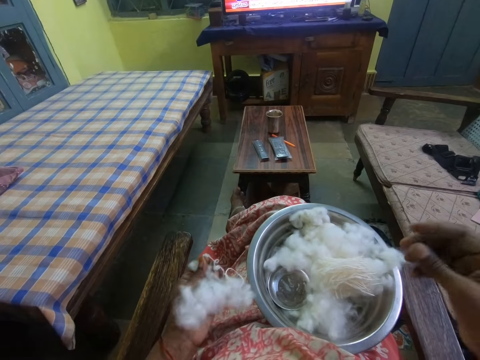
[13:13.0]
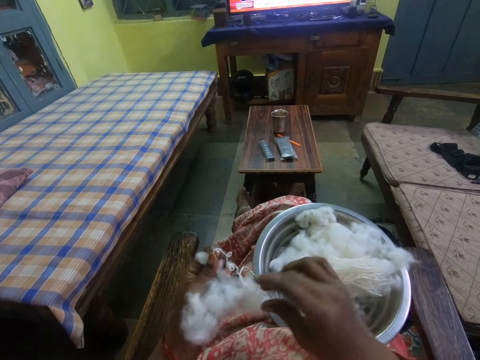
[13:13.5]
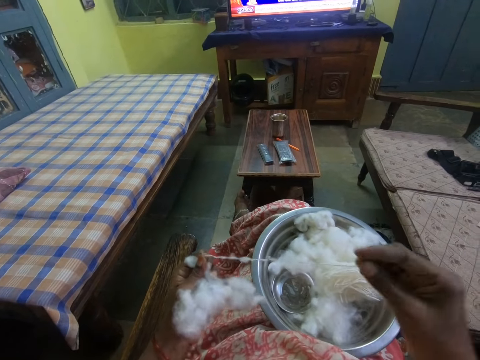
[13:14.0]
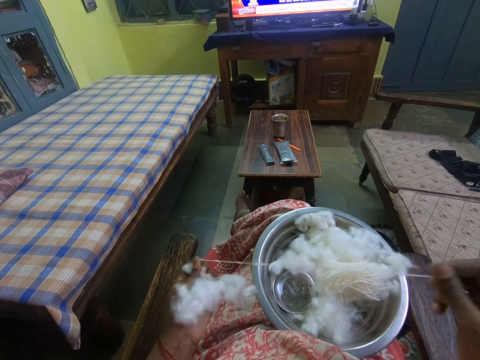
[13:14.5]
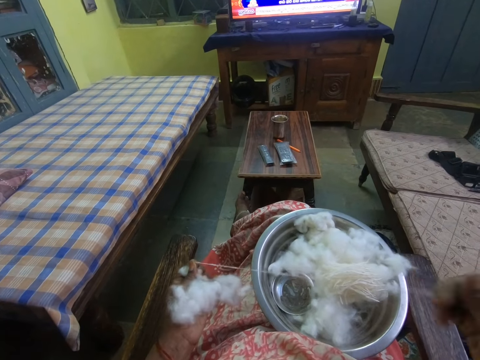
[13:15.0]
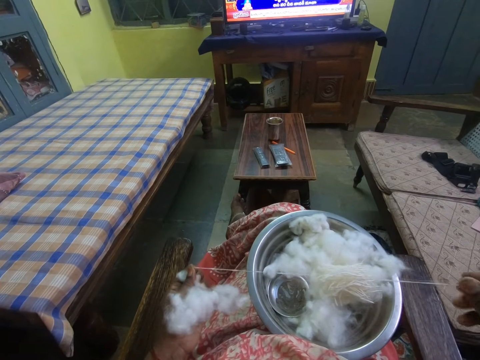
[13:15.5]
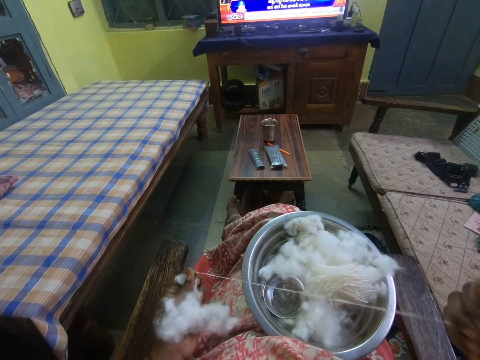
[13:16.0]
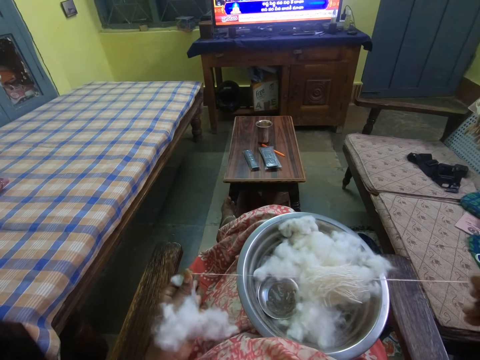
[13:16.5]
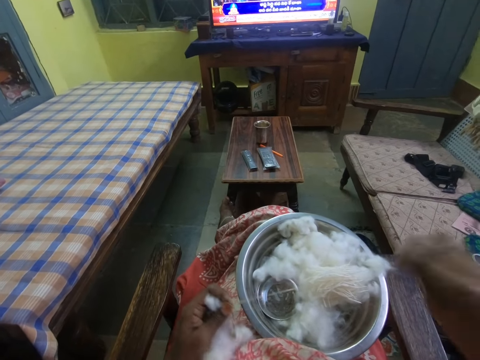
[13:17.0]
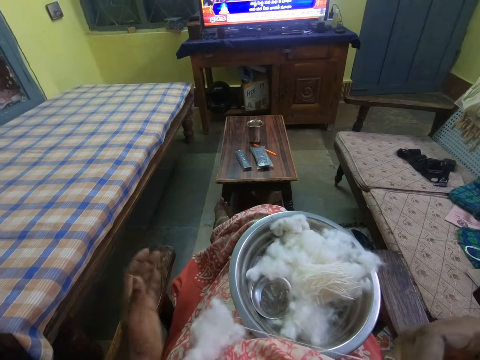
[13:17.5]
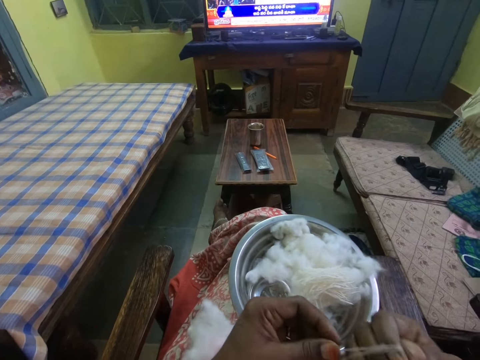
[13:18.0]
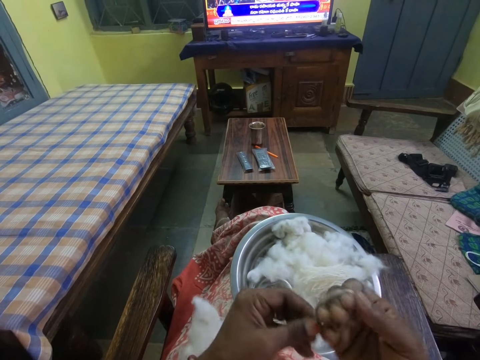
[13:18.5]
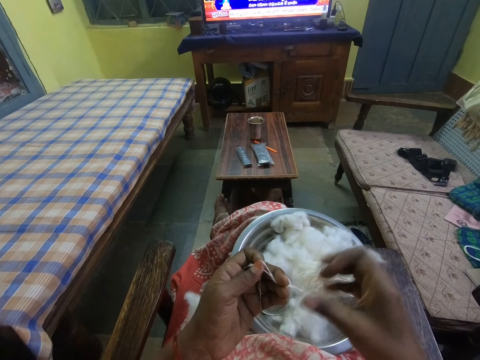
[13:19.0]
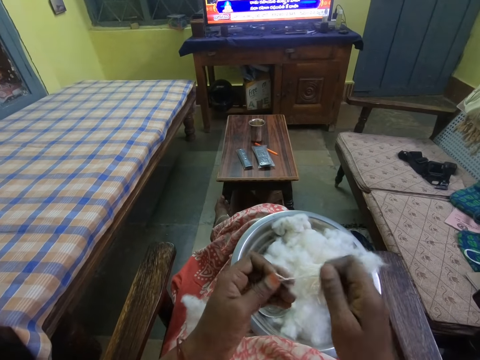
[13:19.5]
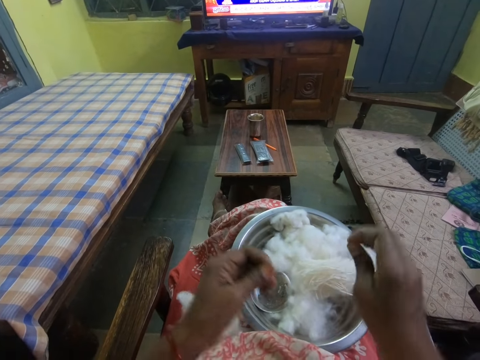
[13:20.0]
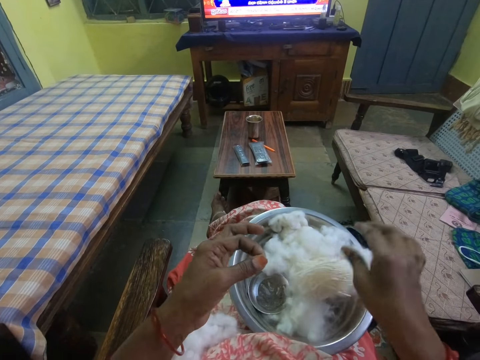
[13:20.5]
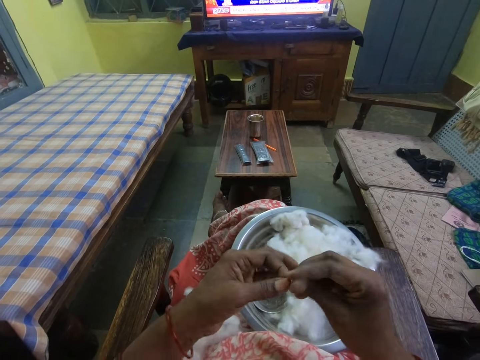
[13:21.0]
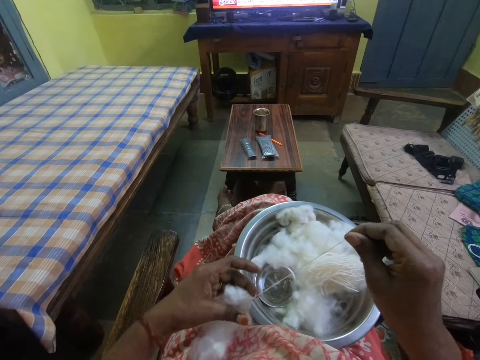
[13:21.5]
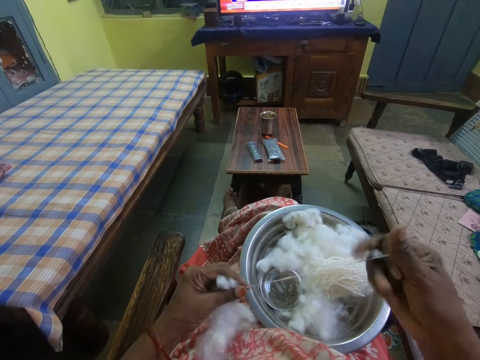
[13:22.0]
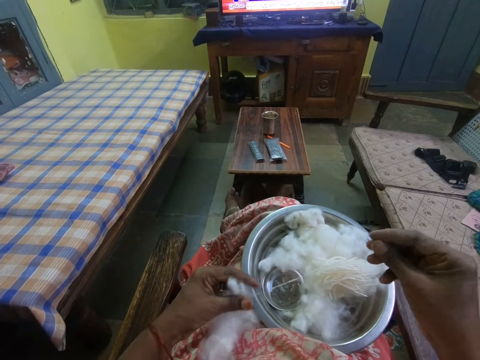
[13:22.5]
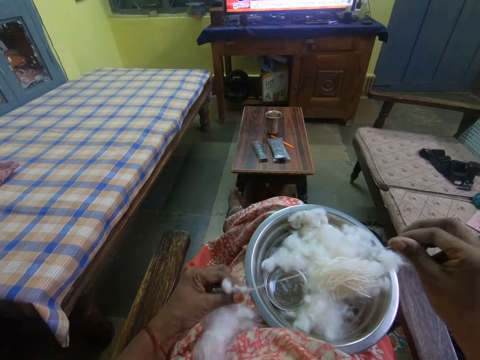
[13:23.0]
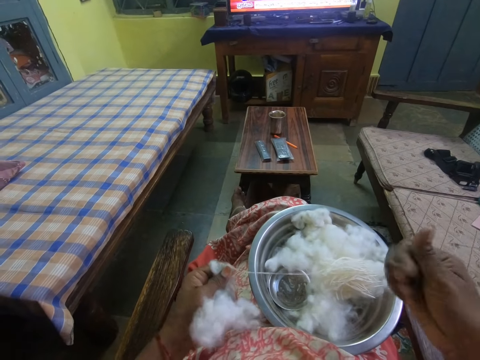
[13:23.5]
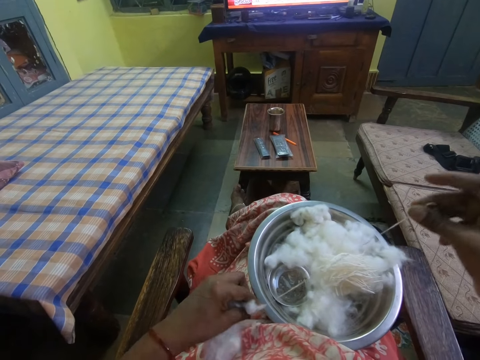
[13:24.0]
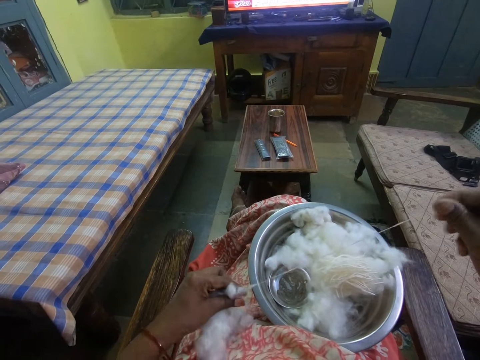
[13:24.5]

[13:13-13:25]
The camera wearer picks a cotton thread. They pull the cotton thread. They roll the cotton thread on hand. They pick the cotton thread. They roll the cotton thread. They cut the cotton thread. They put the cotton thread on the bowl. They pull the cotton thread. They knit the cotton.

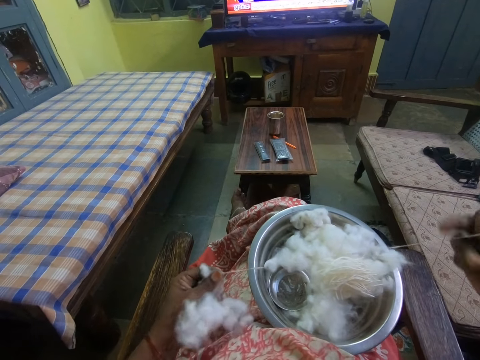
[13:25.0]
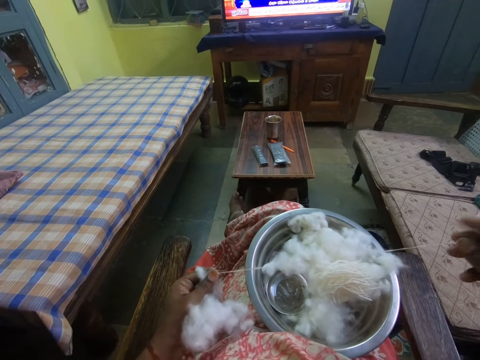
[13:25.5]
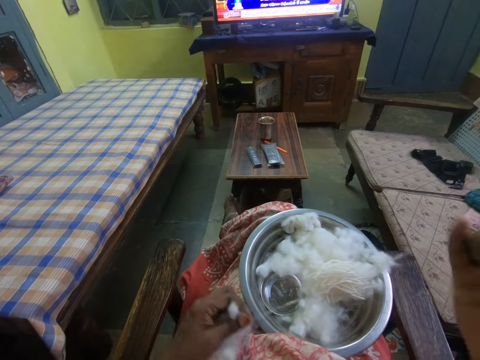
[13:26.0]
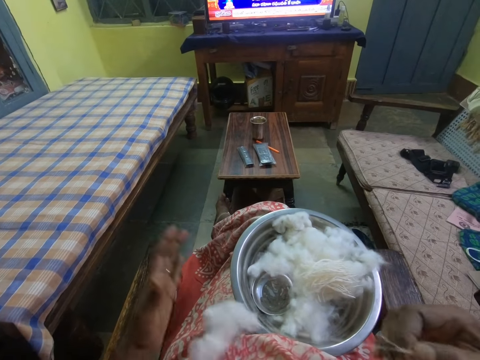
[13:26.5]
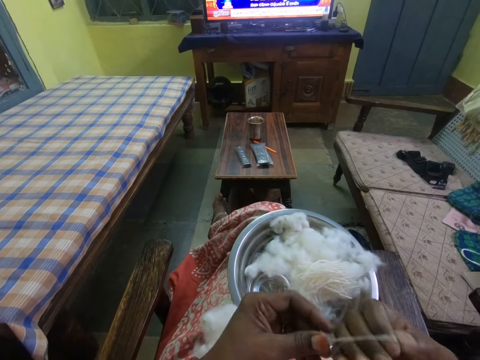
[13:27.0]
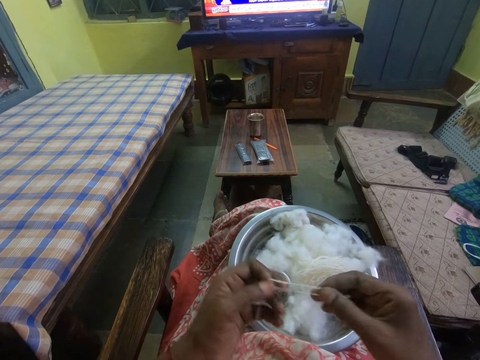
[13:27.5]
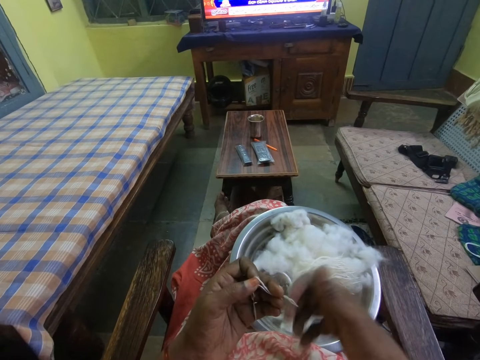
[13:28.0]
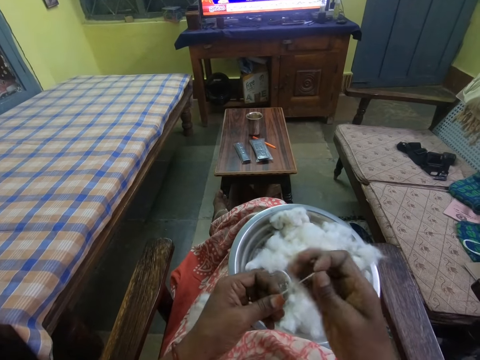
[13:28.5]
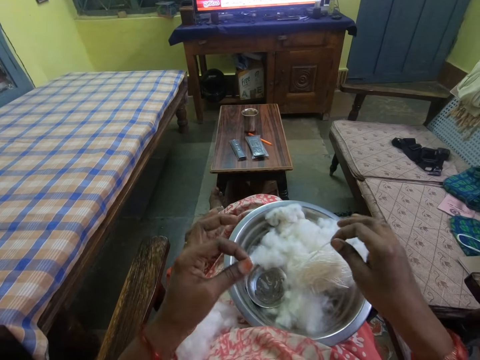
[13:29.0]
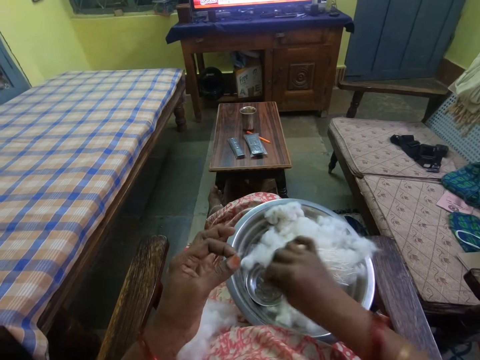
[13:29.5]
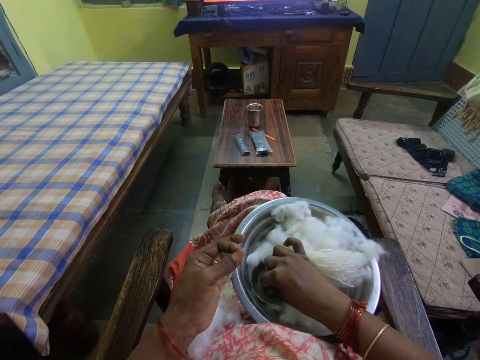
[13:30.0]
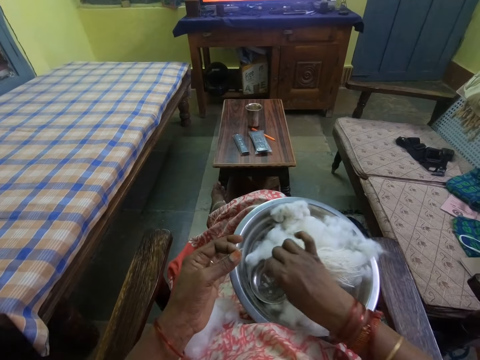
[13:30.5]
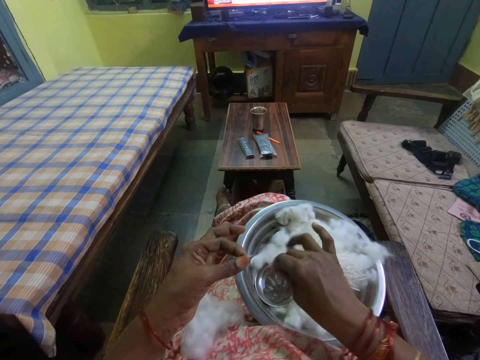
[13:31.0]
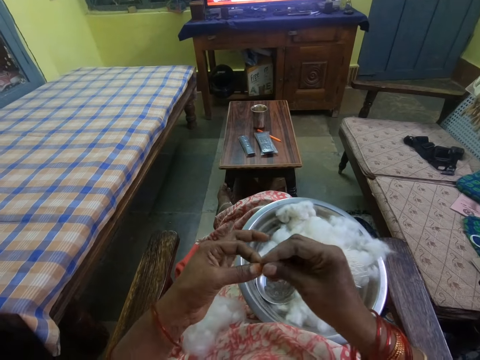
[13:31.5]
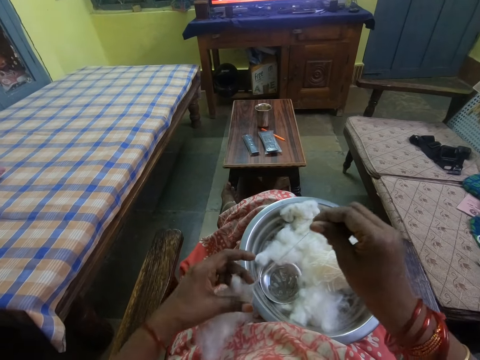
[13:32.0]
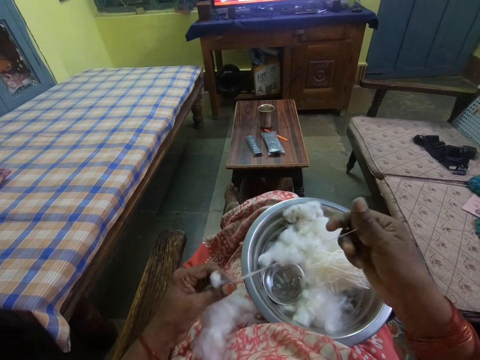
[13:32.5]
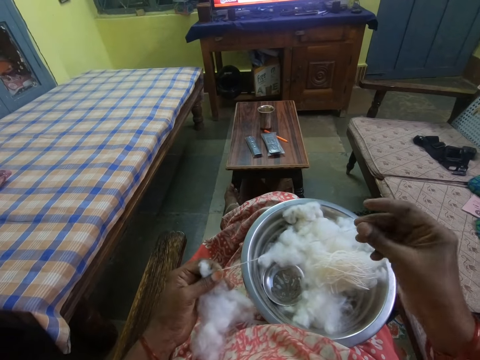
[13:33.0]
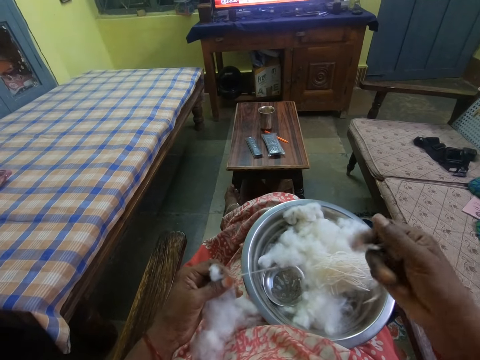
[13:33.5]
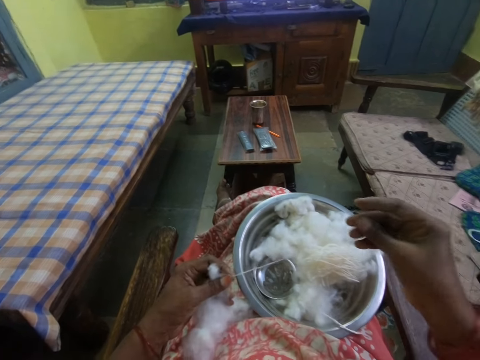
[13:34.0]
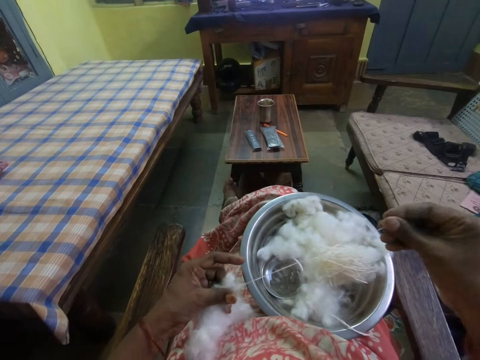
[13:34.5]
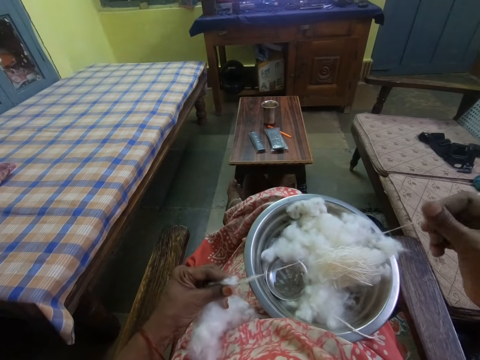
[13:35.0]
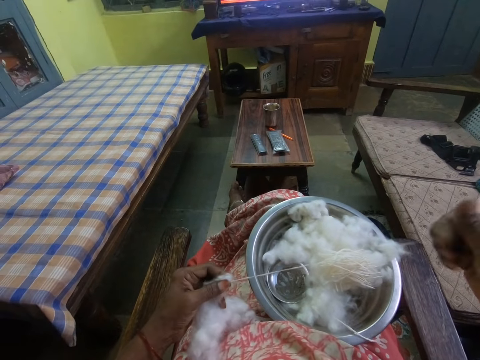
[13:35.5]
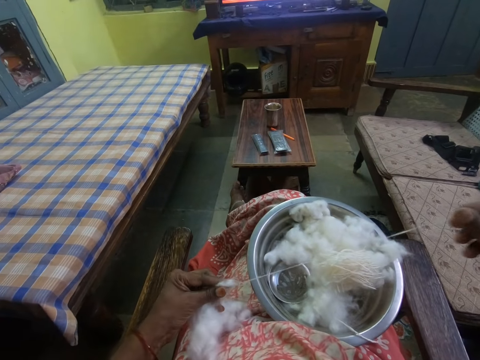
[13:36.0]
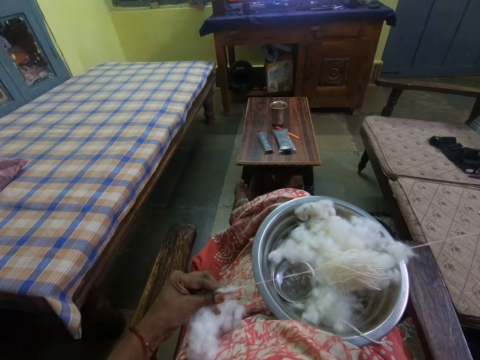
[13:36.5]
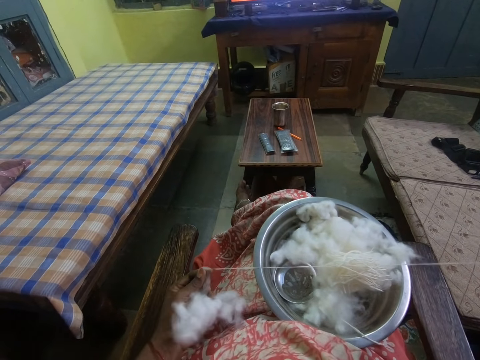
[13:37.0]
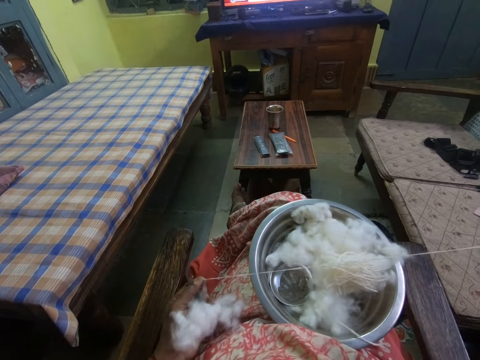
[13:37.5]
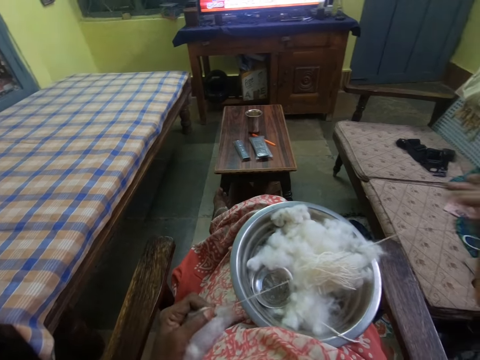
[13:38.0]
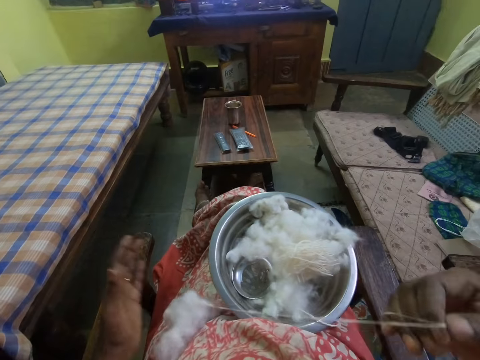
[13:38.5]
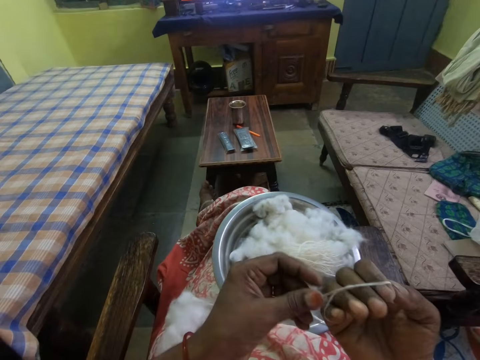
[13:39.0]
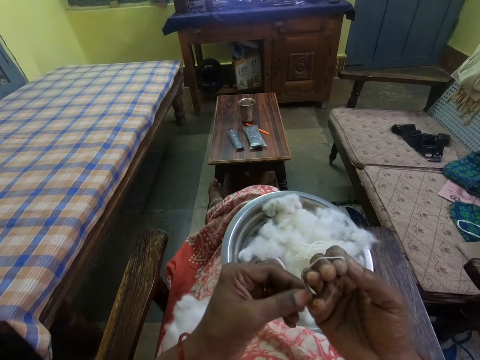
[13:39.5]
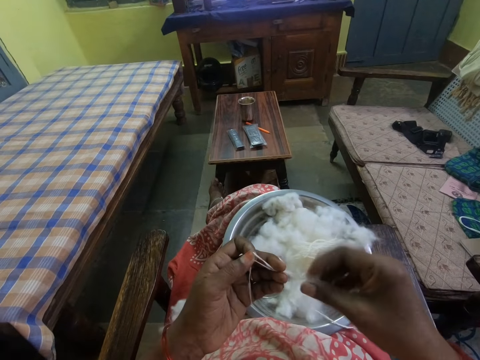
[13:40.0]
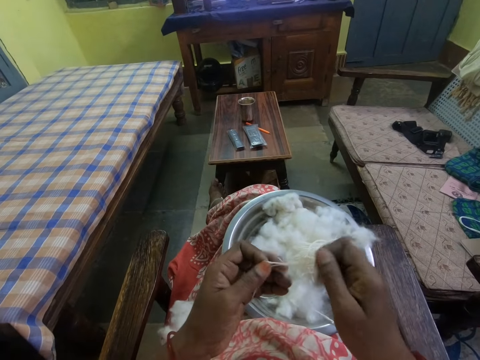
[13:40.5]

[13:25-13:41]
The camera wearer rolls a cotton thread on hand. They pick the cotton thread. They roll the cotton thread. They cut the cotton thread. They put the cotton thread on the bowl. They touch something in the bowl. They put the hand in the liquid. They pull the cotton thread. They knit the cotton. They roll the cotton thread on hand. They pick the cotton thread. They roll the cotton thread.
